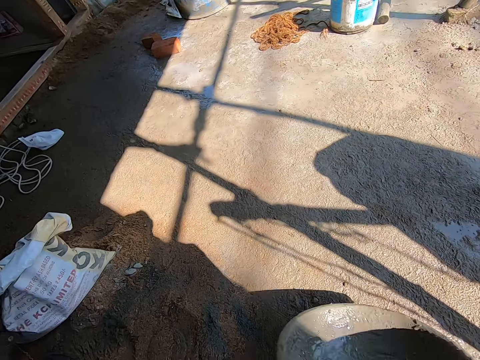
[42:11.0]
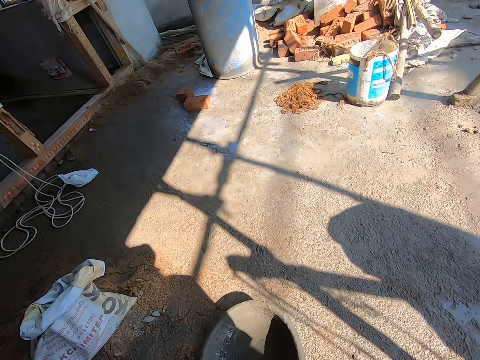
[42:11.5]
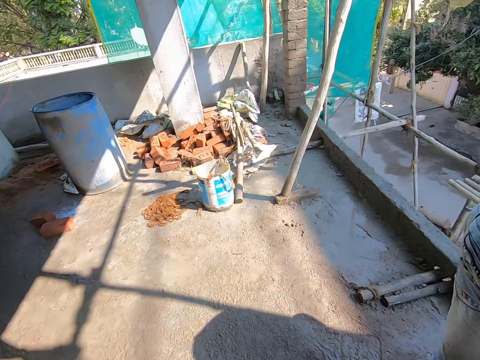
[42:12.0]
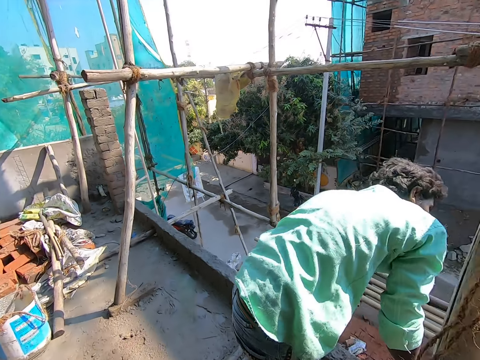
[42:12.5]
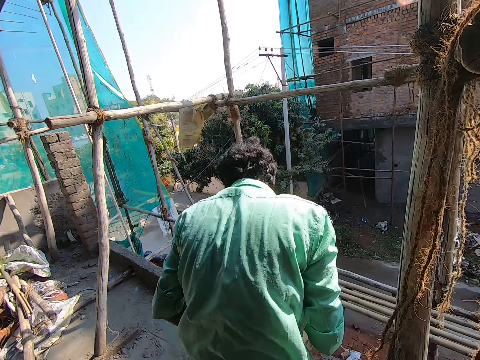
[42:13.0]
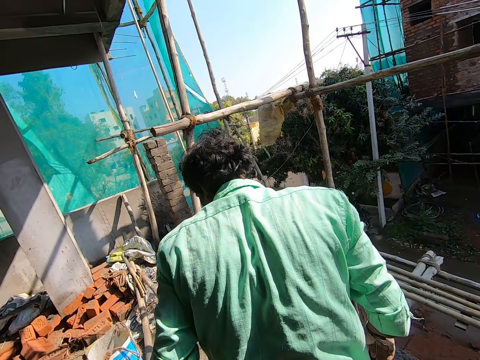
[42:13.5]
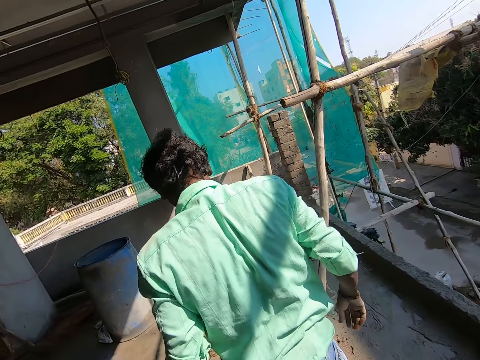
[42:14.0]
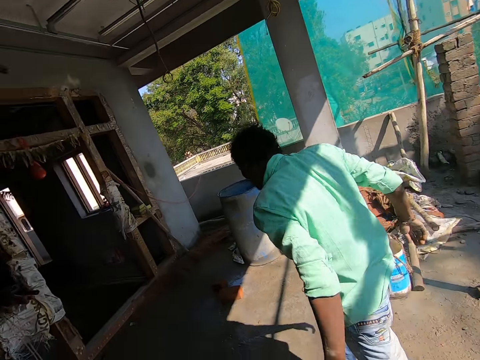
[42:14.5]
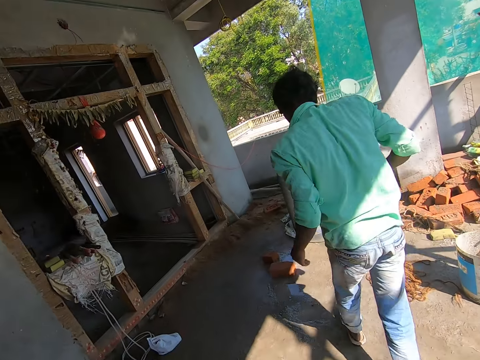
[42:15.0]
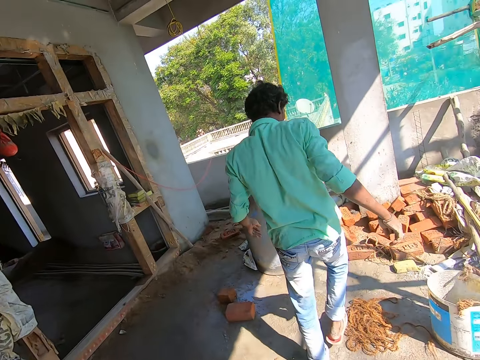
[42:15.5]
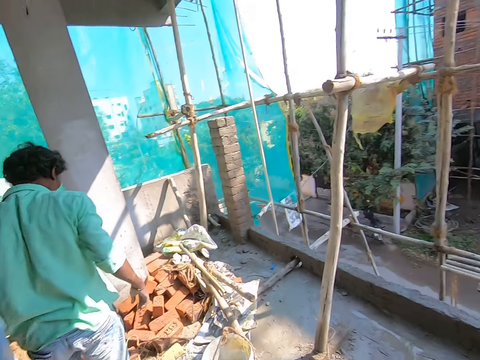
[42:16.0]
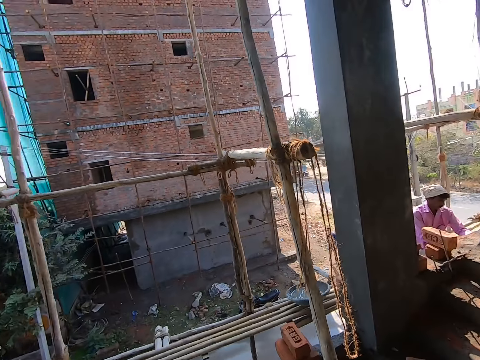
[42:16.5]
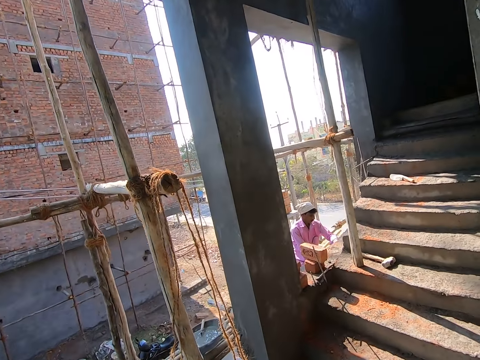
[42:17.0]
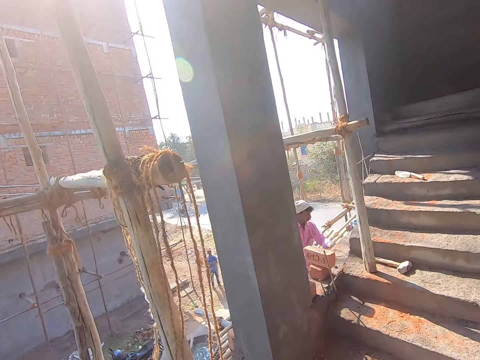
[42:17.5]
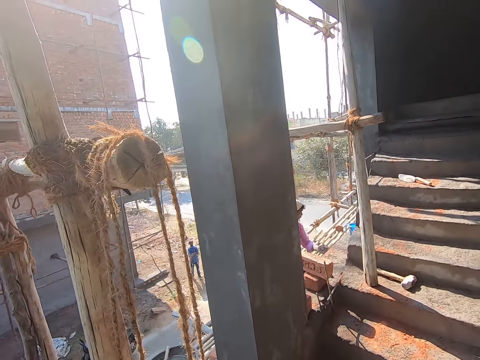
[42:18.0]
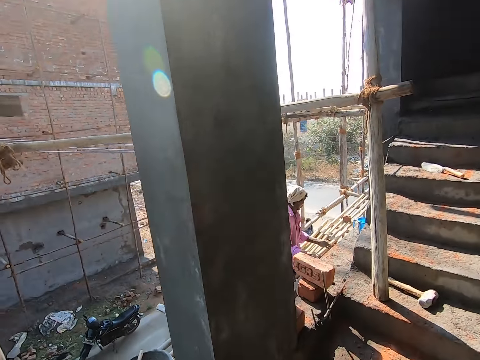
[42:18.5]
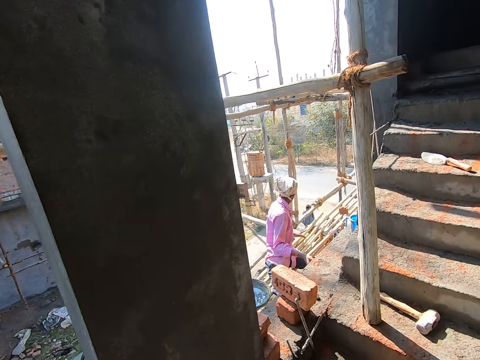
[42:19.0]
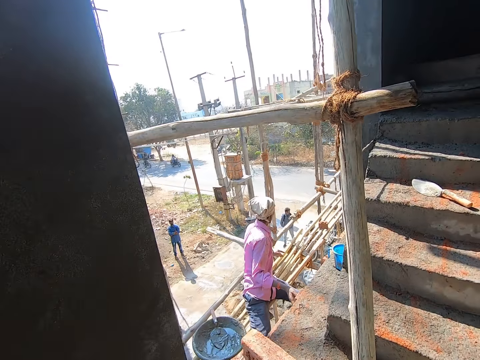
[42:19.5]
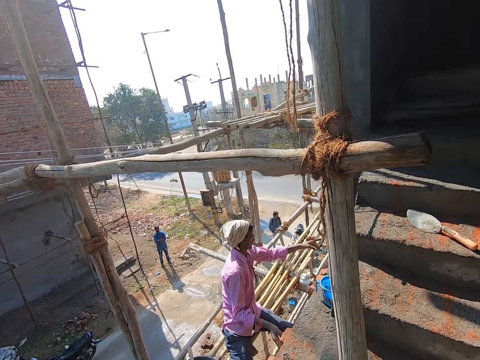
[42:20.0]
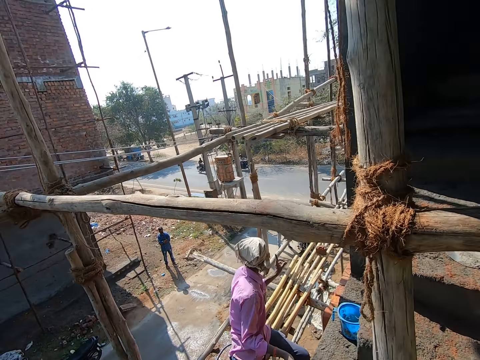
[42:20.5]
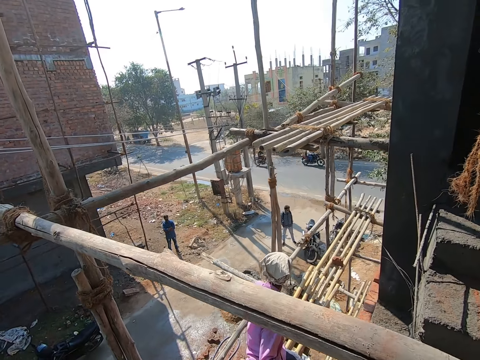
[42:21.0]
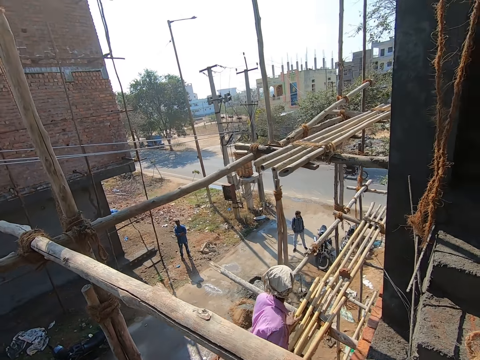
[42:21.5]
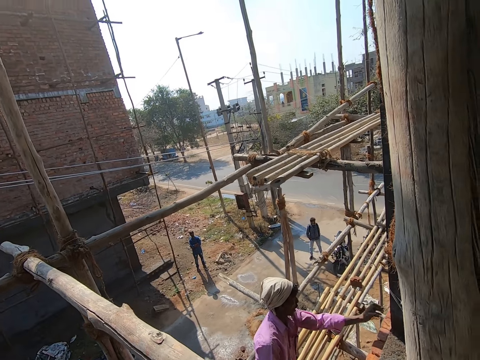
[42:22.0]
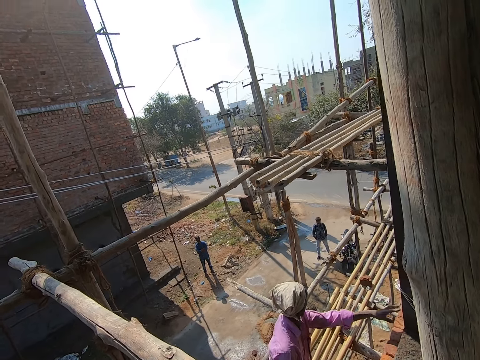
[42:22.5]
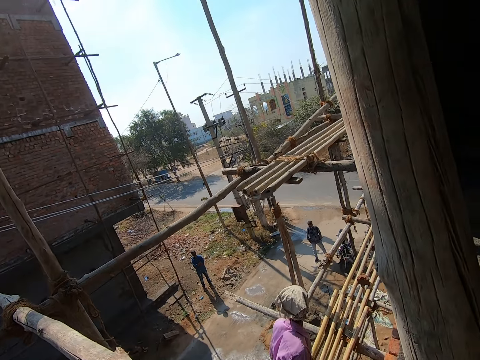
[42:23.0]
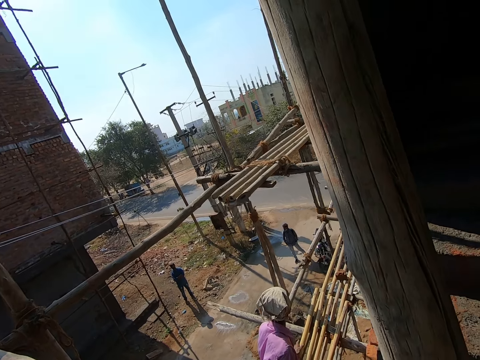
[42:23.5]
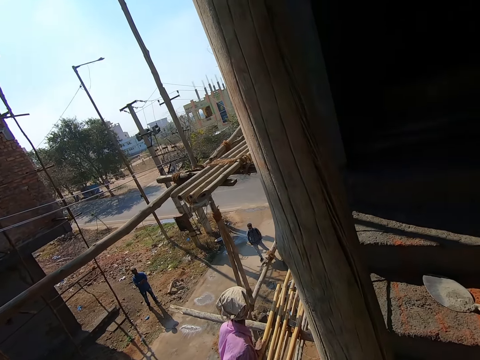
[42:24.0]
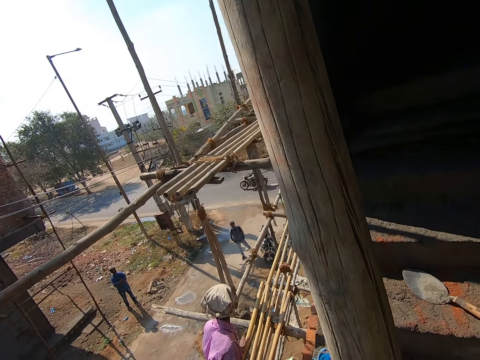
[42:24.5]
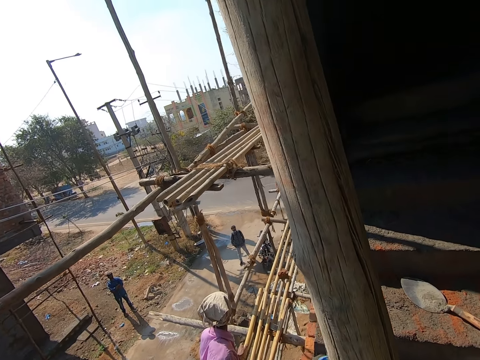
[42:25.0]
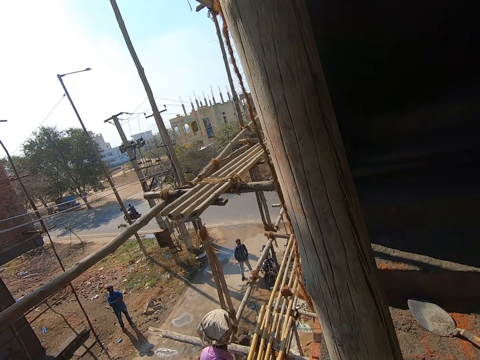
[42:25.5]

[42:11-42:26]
The camera wearer throws the basin on the floor. He moves the head pan with his hands. He looks around. He looks at a man. He turns around. He walks around. A man interacts with another man. The camera wearer looks around.

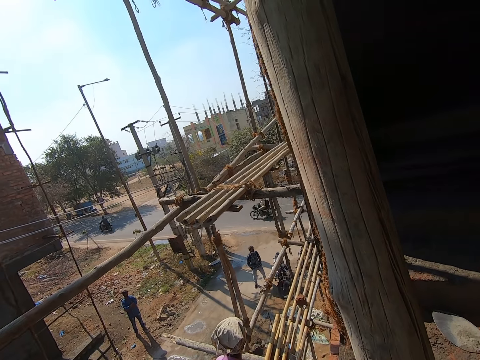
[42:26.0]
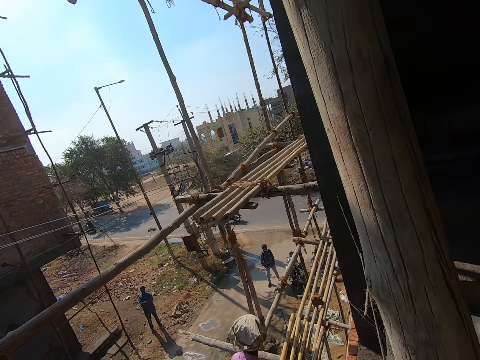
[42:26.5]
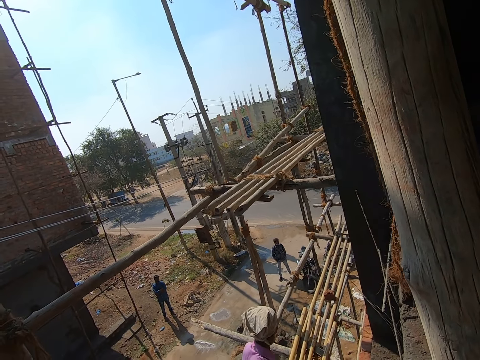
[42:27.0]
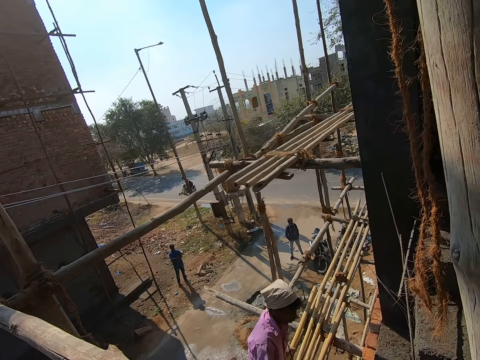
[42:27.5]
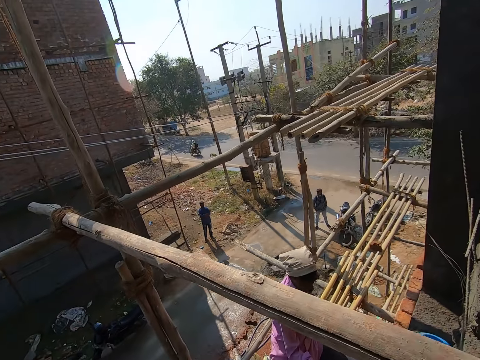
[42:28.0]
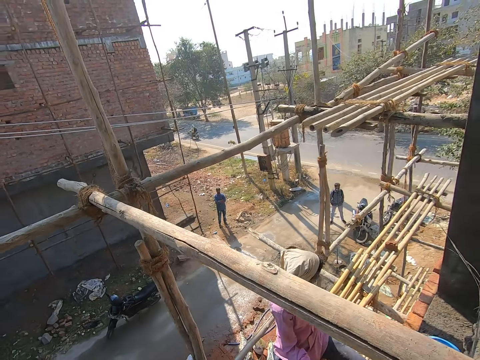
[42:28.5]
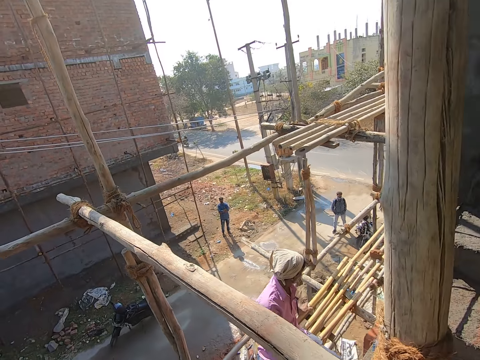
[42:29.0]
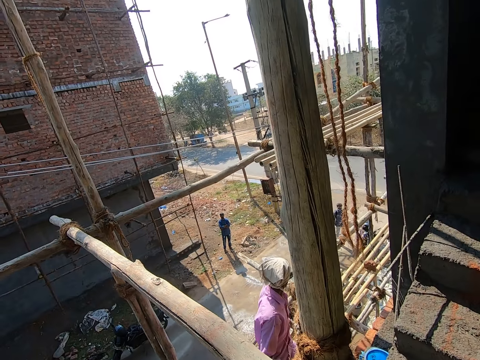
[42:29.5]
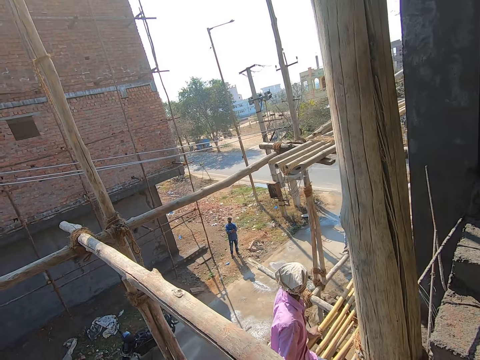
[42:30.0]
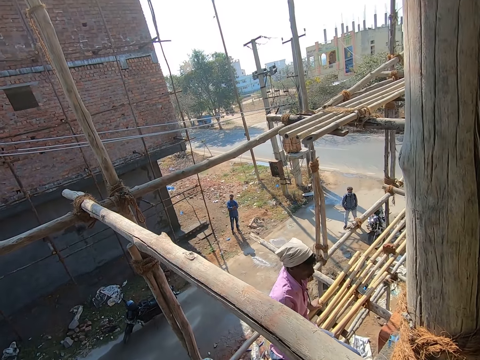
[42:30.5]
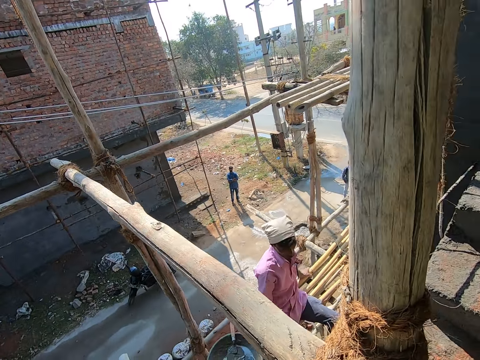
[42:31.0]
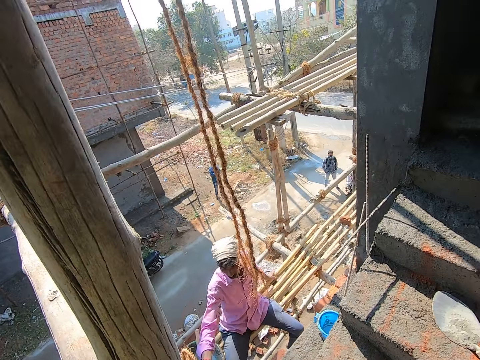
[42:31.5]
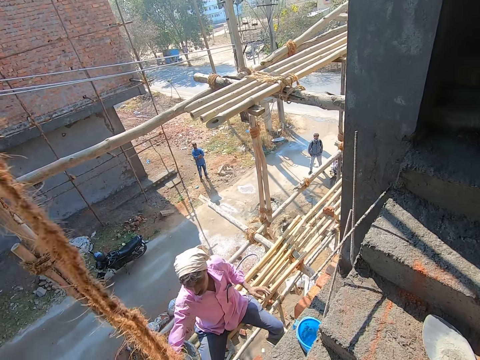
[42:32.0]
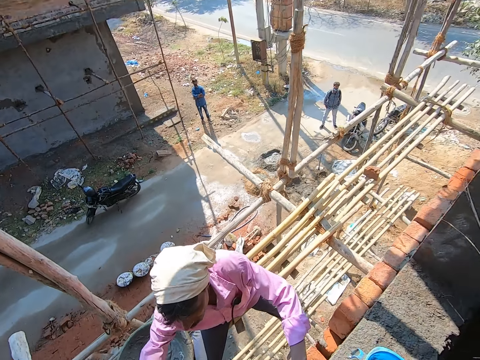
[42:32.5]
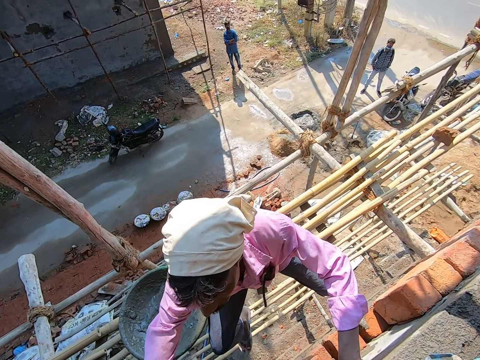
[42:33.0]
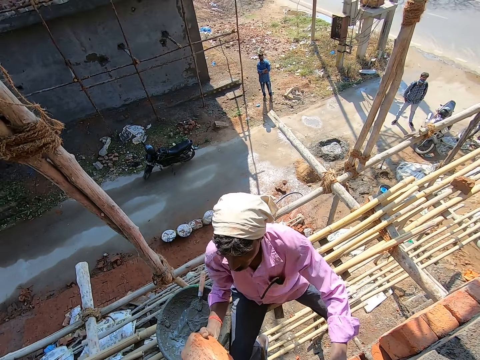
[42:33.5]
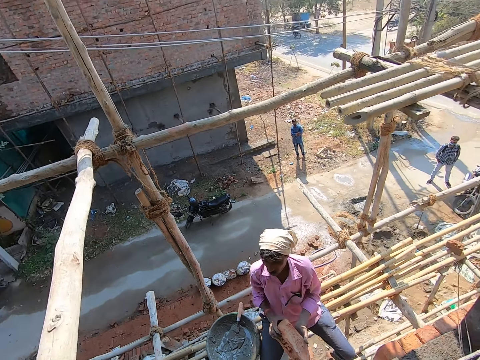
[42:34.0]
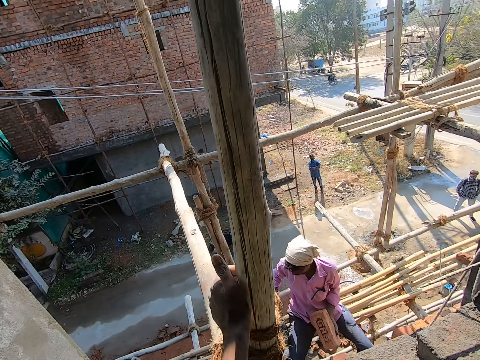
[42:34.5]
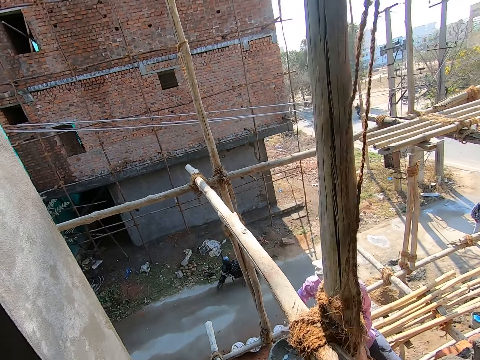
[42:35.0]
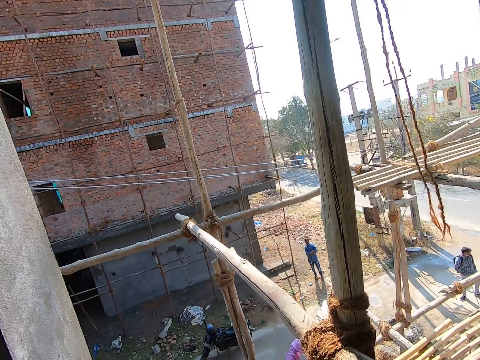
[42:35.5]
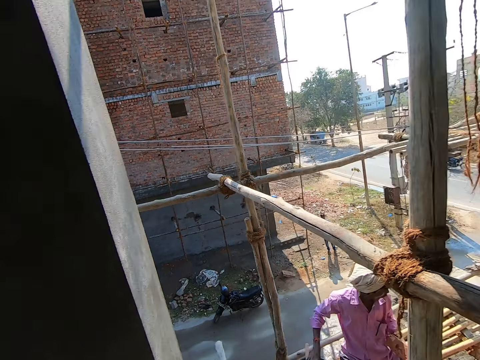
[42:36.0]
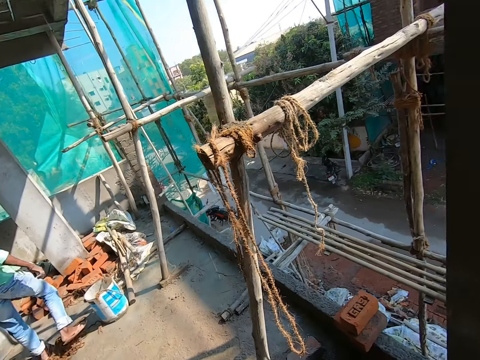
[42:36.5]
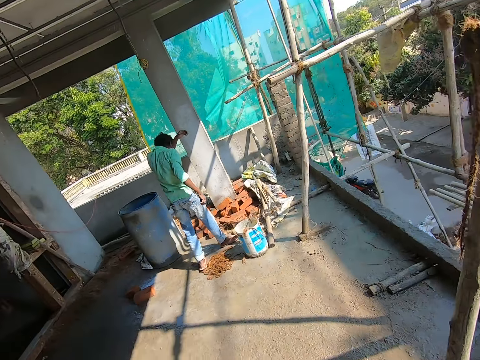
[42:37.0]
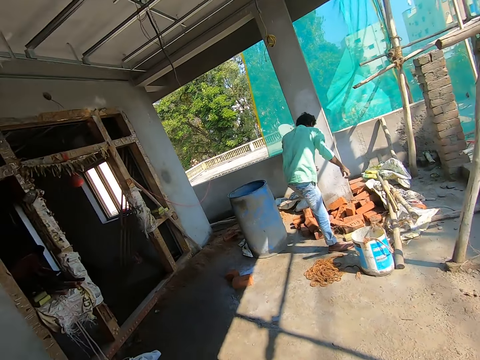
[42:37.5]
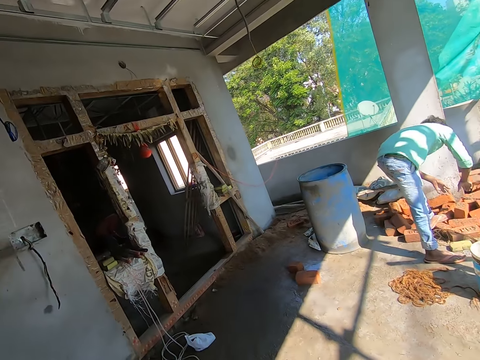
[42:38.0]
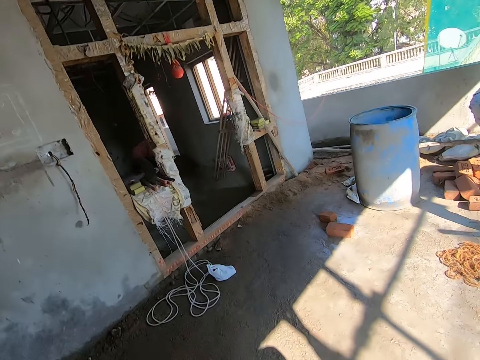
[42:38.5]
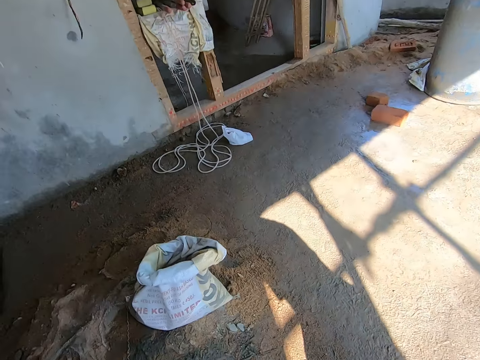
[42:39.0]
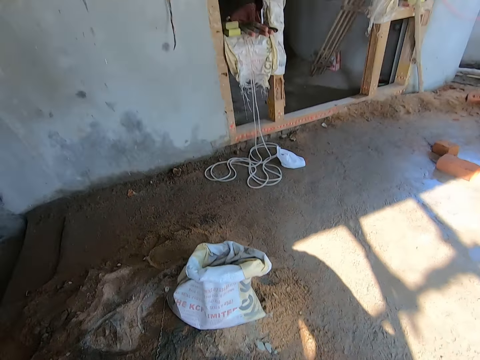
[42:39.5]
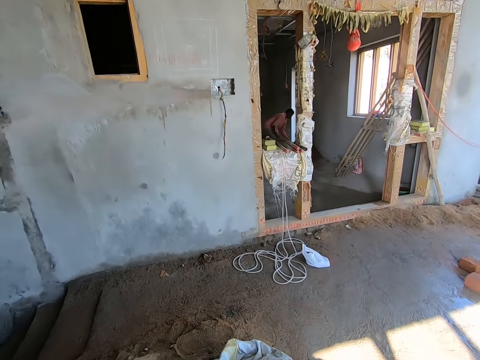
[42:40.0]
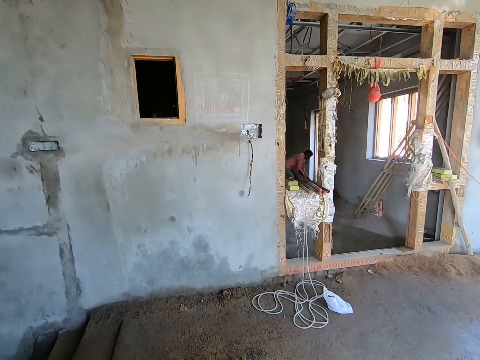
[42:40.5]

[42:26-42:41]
The camera wearer looks at a man. The man picks a clay brick with his right hand from the wall. The camera wearer points with the left hand. They turn around. They walk around.
